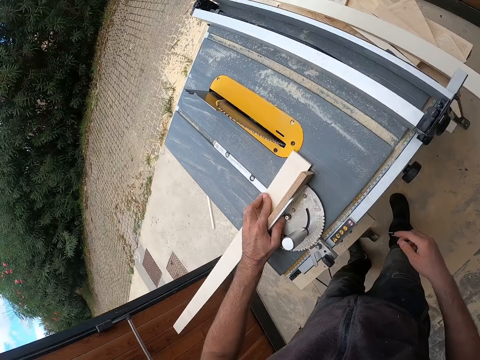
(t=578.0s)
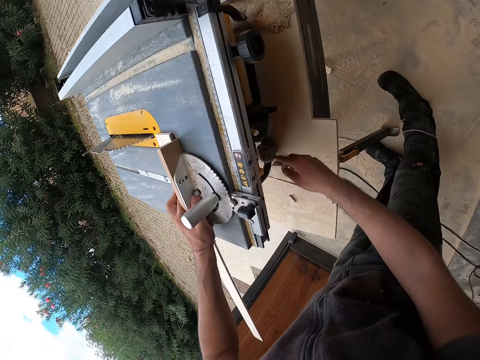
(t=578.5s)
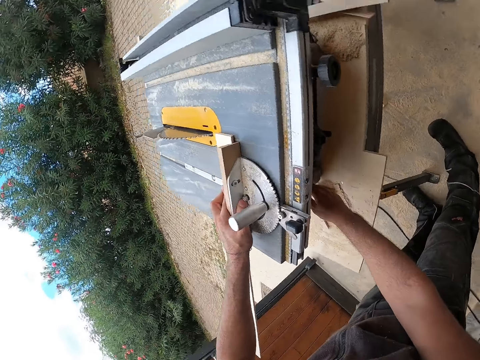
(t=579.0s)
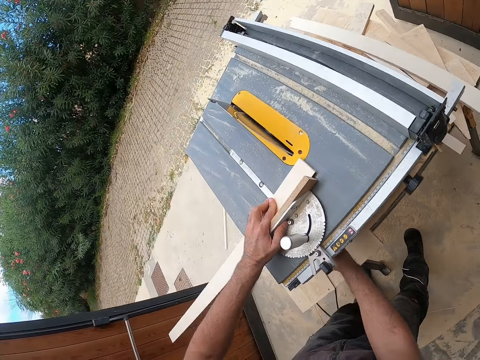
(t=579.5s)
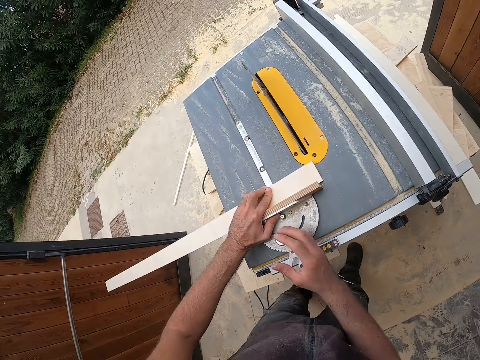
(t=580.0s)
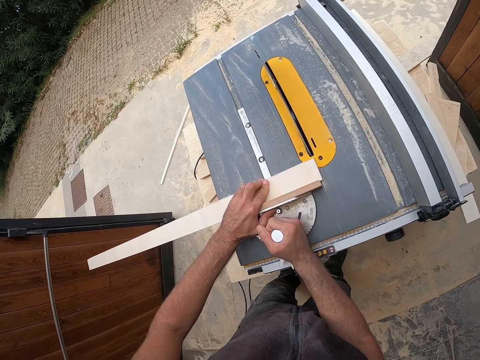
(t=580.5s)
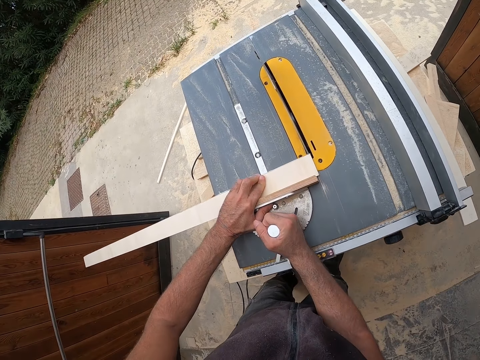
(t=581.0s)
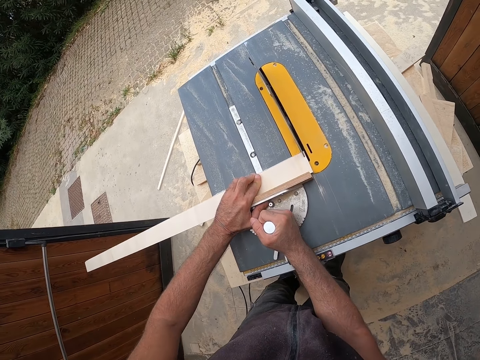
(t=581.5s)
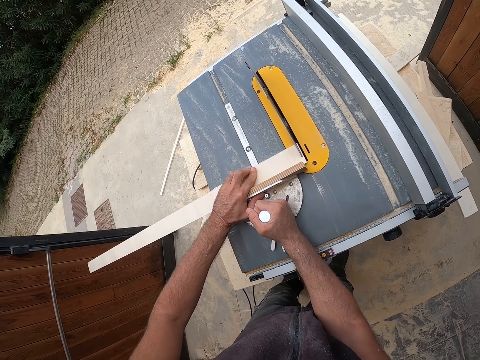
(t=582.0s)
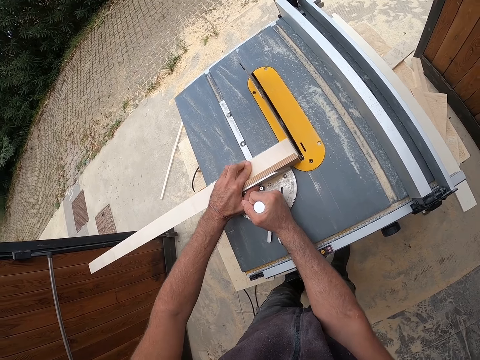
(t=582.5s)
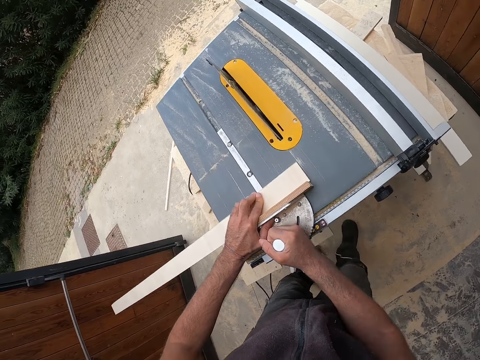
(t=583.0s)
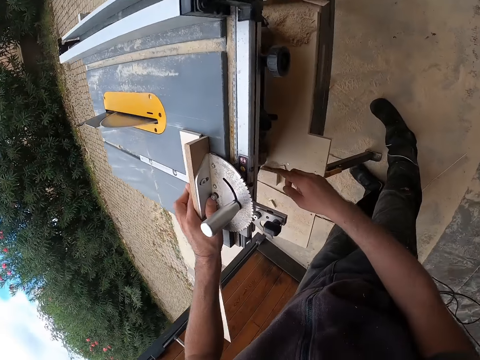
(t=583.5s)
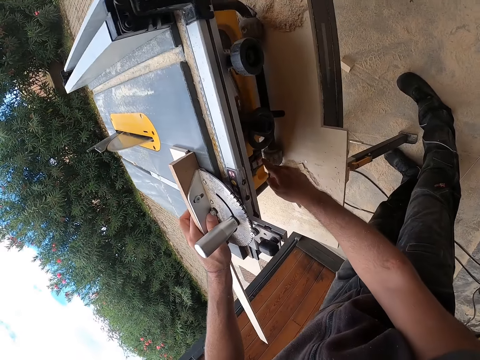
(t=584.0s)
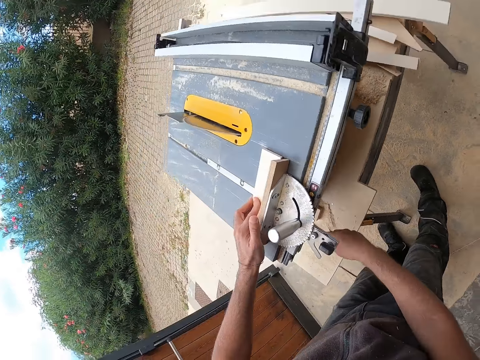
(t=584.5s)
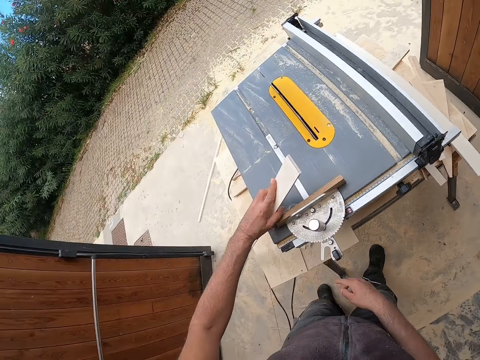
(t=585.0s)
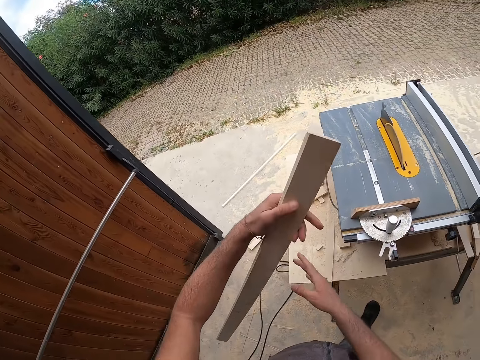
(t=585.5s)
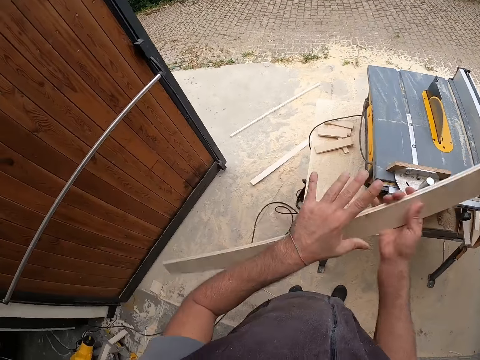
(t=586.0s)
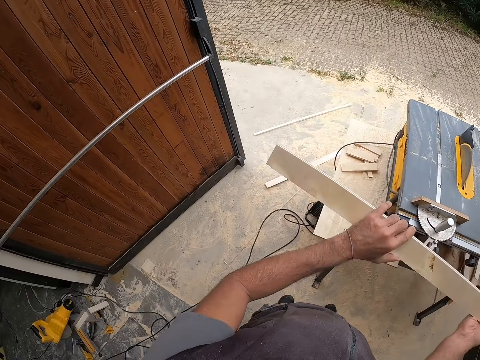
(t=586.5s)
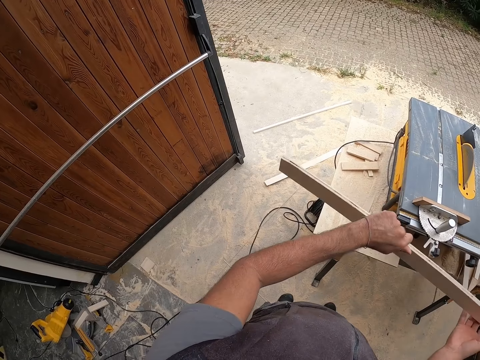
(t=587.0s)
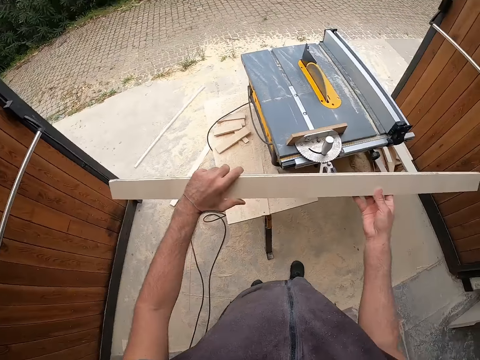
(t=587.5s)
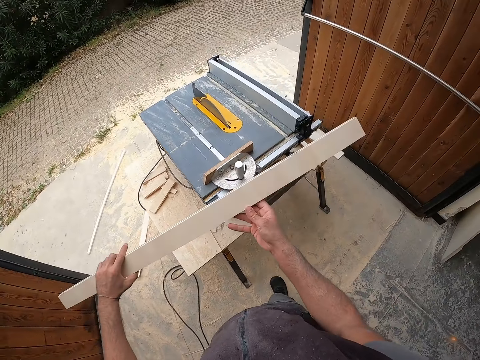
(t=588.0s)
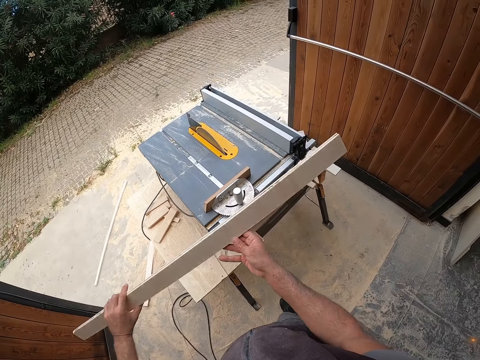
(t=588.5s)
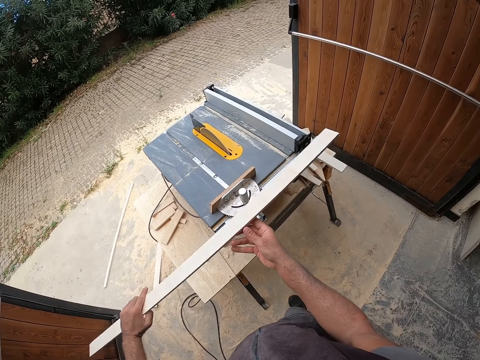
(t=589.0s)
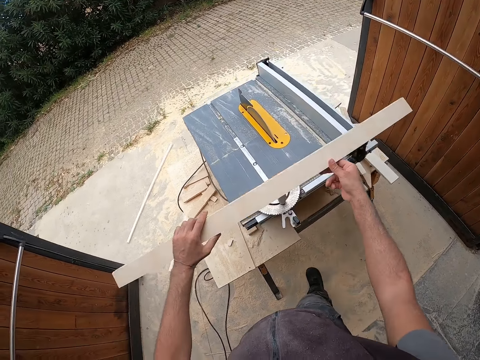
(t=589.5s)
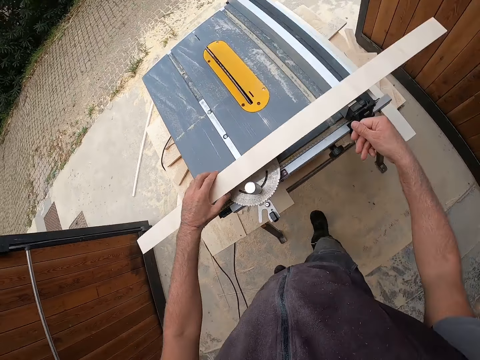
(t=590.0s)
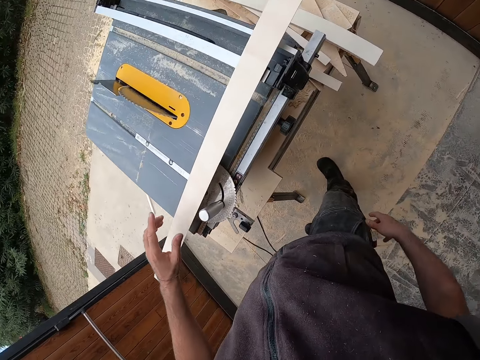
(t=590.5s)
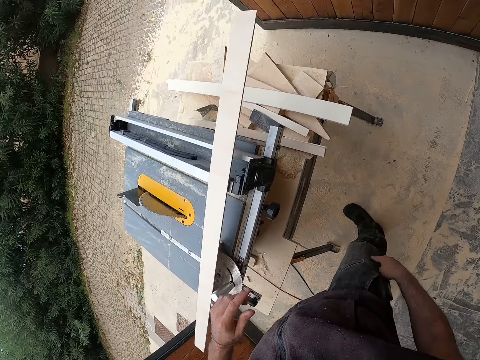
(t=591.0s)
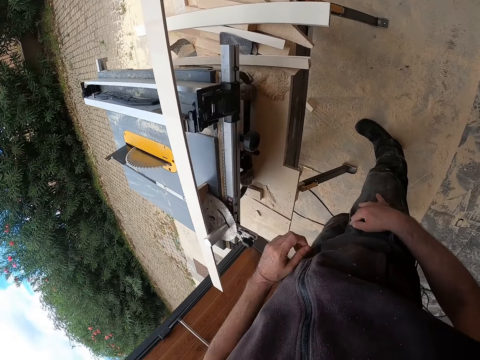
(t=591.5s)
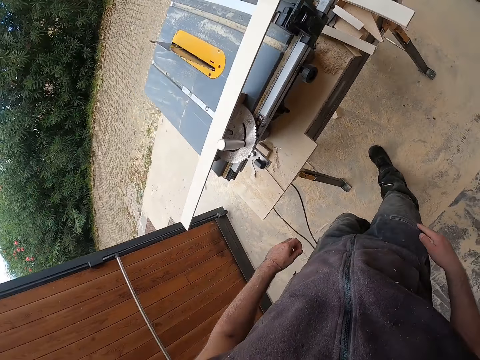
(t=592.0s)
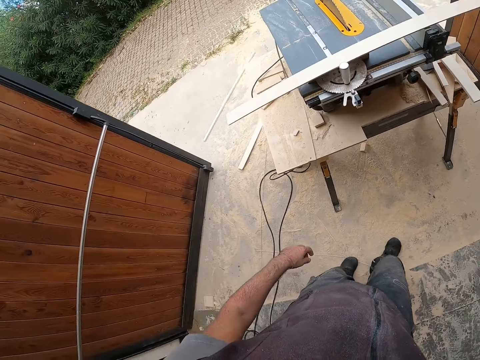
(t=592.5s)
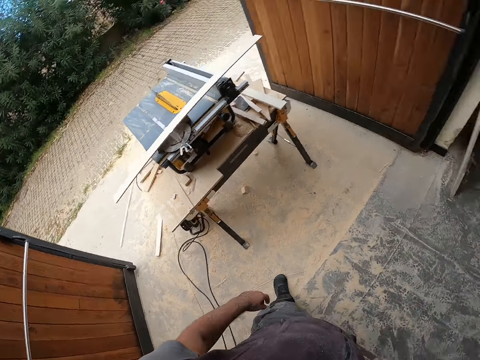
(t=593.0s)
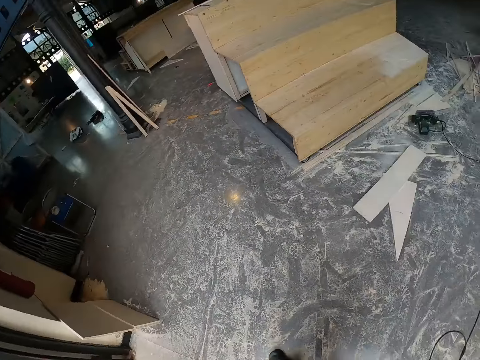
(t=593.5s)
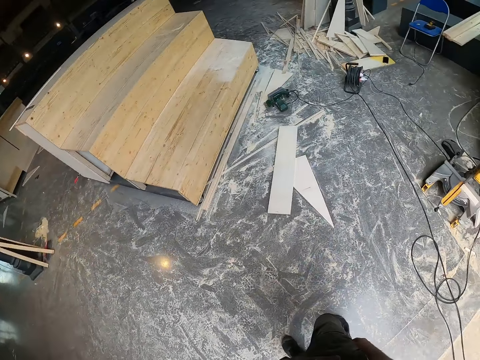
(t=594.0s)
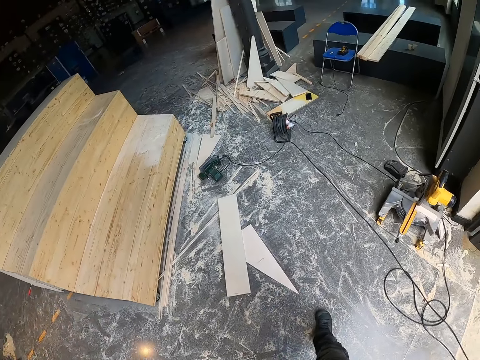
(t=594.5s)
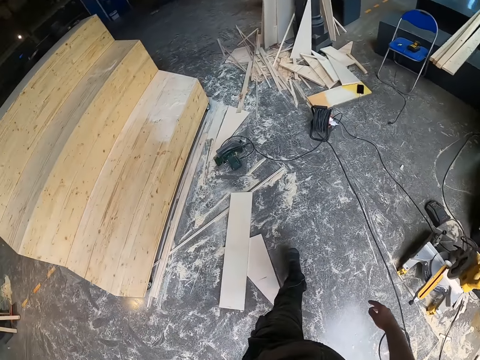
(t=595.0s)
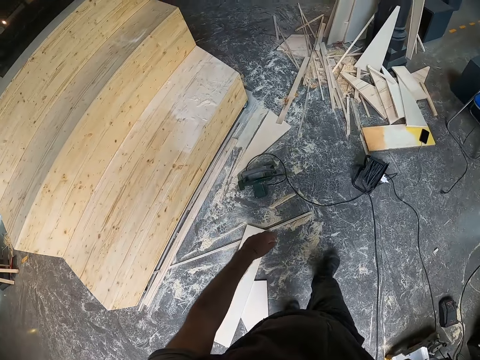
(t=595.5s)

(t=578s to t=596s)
The camera wearer holds the plank on the miter gauge of the table saw with his left hand. He switches on the table saw with his right hand. He adjusts the miter gauge with both hands. He touches a ruler. He switches off the table saw with his right hand. He removes the plank from the miter gauge with his left hand. He holds the plank with both hands. He touches the wood. He places the plank onto the table saw with both hands. He walks.

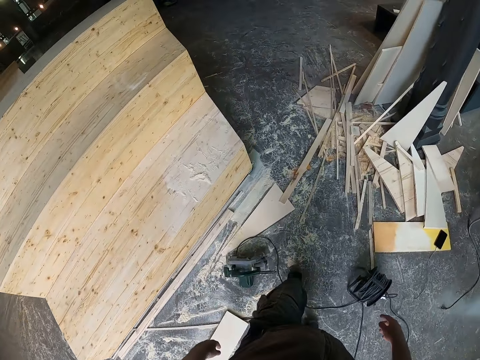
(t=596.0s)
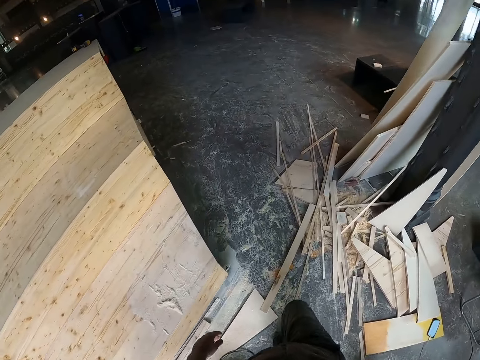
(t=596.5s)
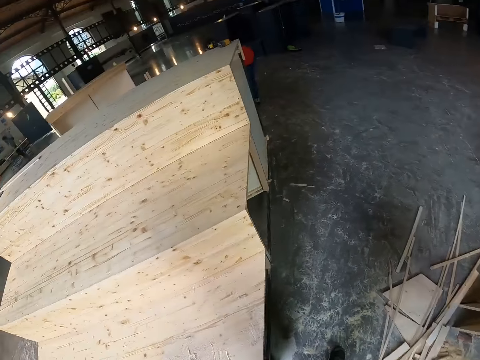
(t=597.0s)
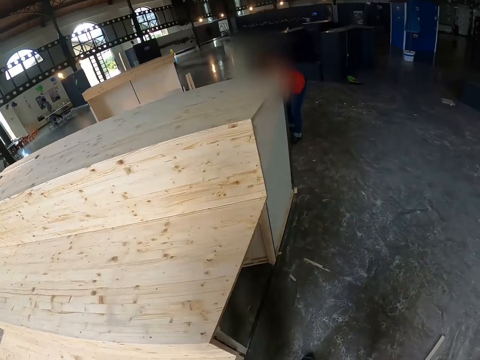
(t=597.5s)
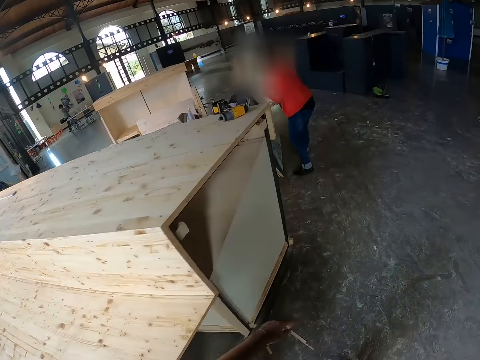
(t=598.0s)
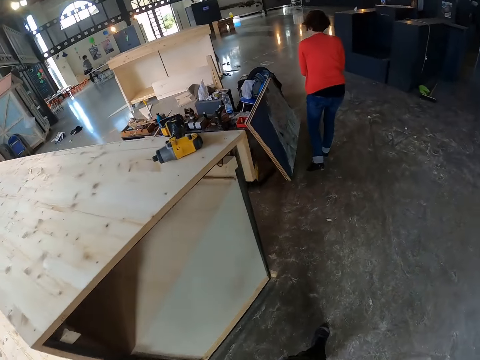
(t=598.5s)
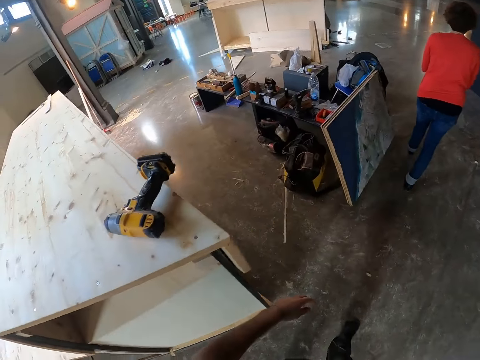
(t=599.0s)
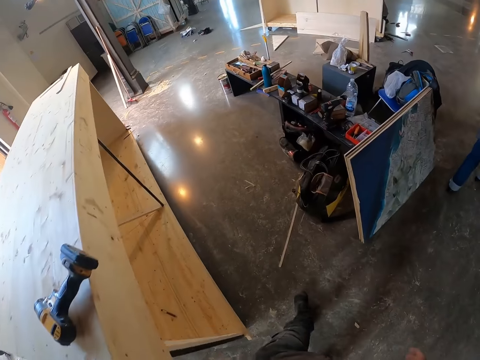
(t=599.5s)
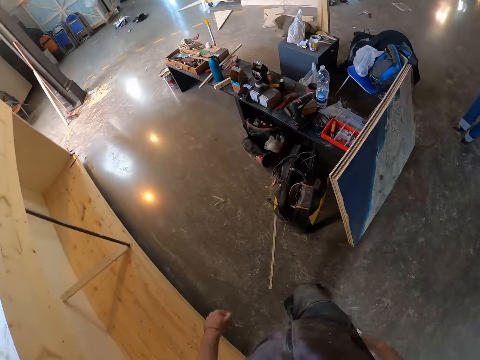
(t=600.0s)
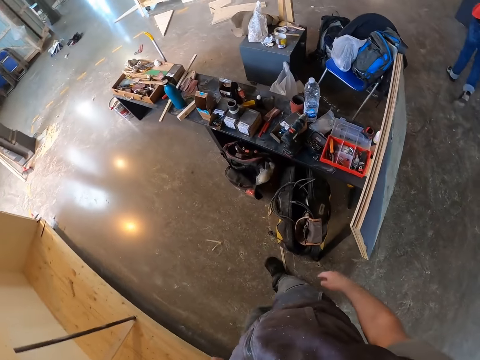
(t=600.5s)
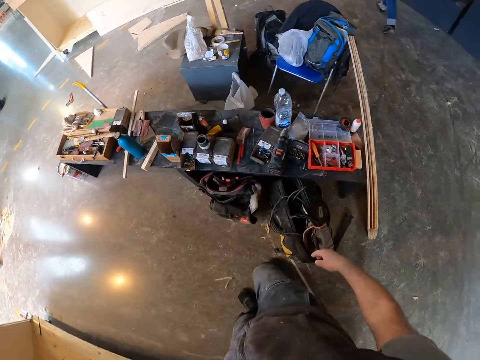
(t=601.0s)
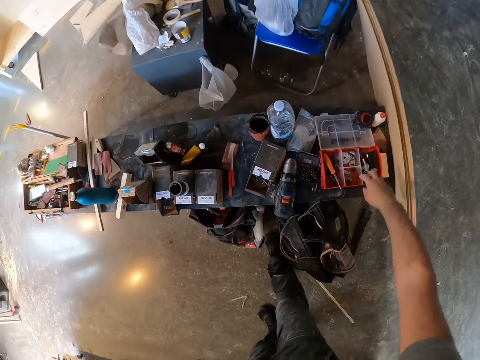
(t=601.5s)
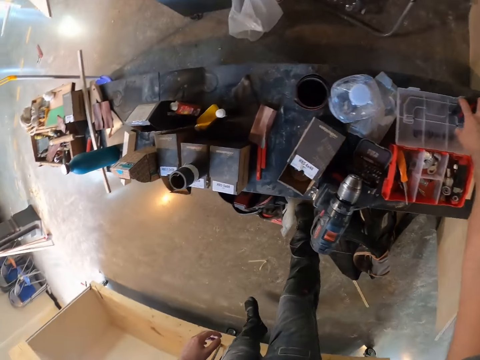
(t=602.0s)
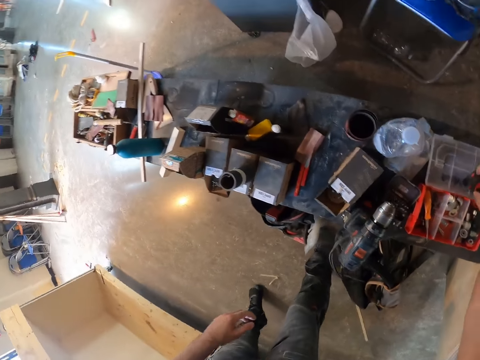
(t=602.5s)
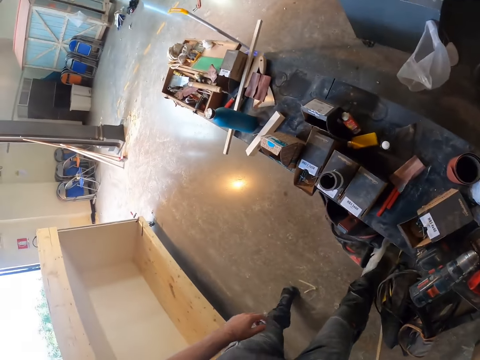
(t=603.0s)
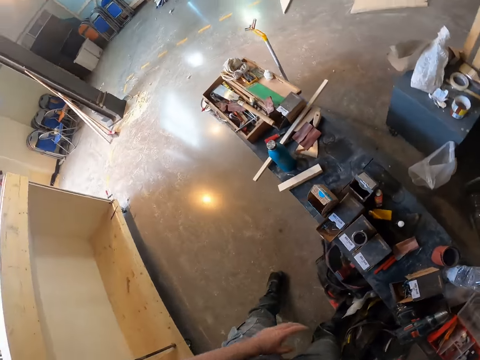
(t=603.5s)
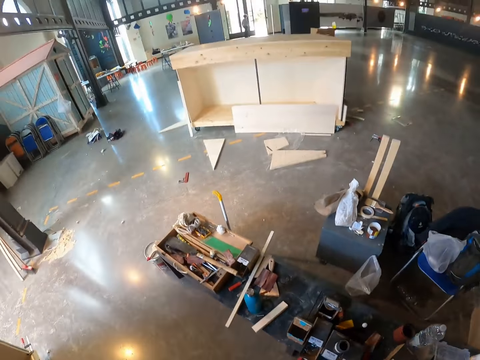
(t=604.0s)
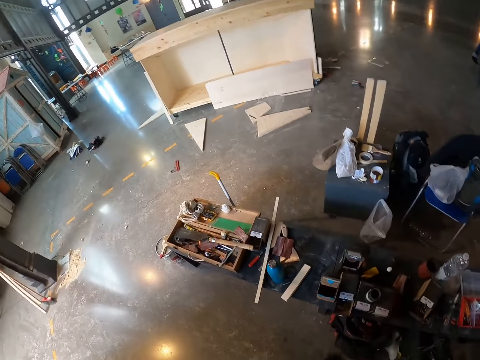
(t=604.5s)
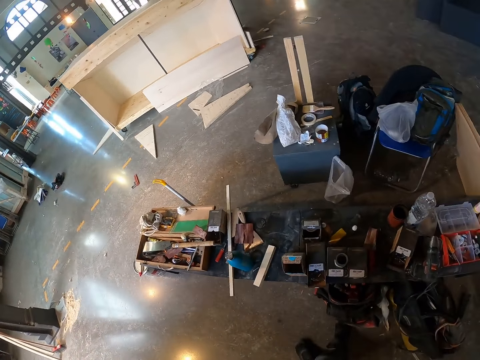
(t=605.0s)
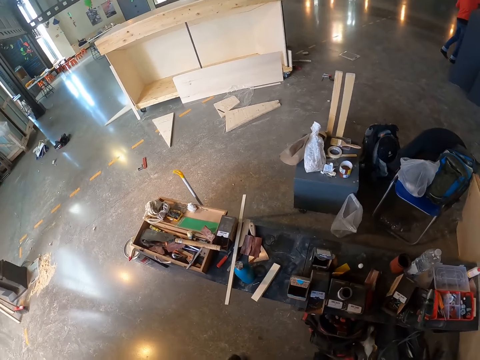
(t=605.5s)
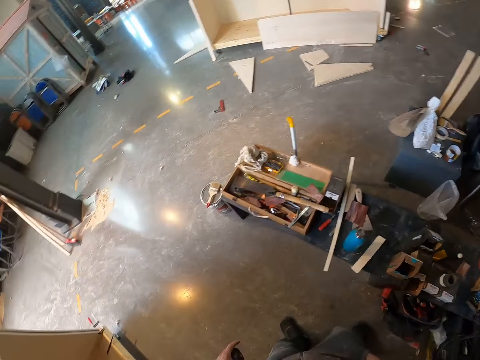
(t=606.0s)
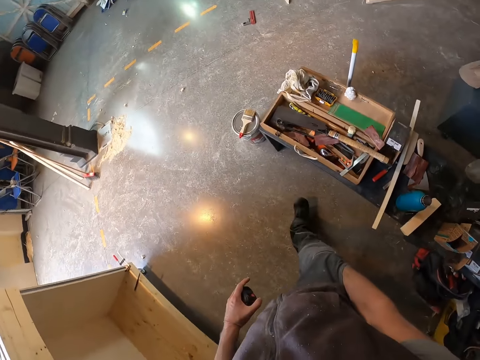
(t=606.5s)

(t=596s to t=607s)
The camera wearer picks up a tape measure from a table in the workshop with his right hand. He passes the tape measure to his left hand.
